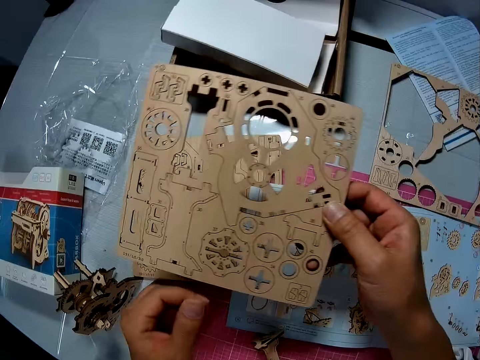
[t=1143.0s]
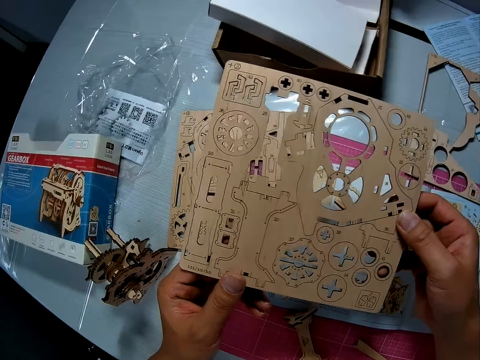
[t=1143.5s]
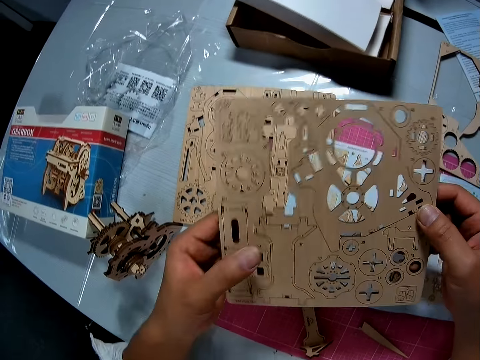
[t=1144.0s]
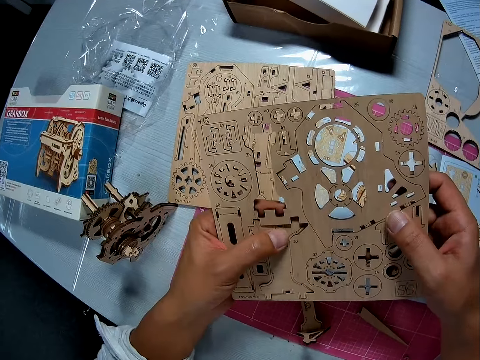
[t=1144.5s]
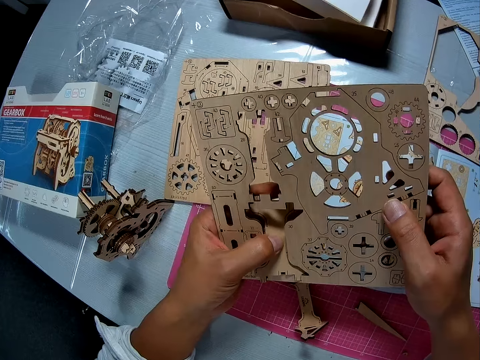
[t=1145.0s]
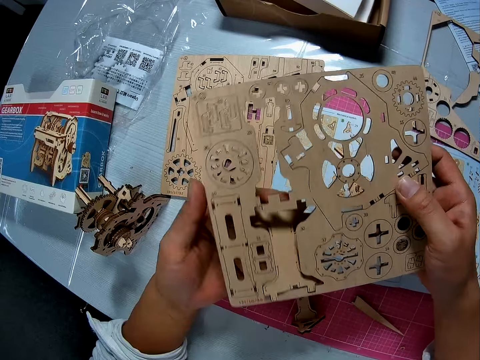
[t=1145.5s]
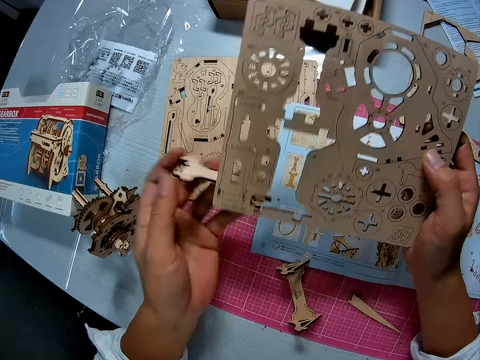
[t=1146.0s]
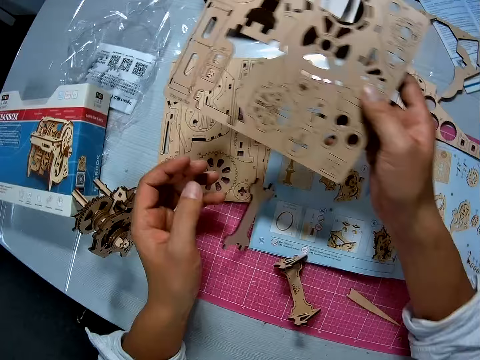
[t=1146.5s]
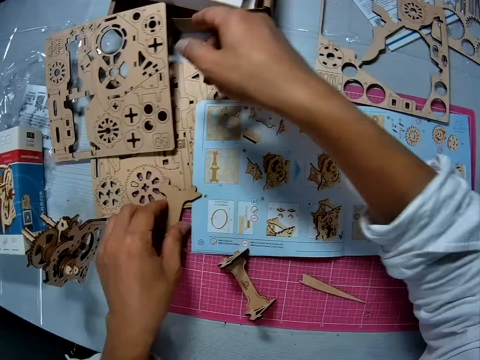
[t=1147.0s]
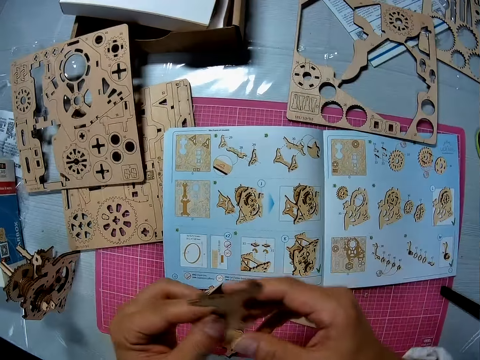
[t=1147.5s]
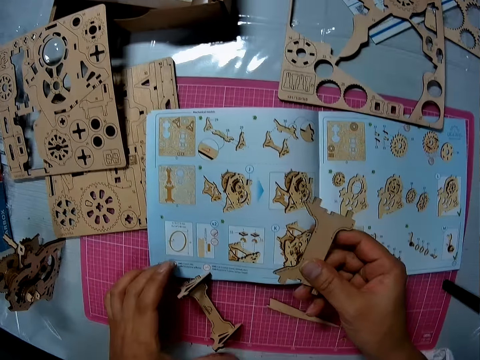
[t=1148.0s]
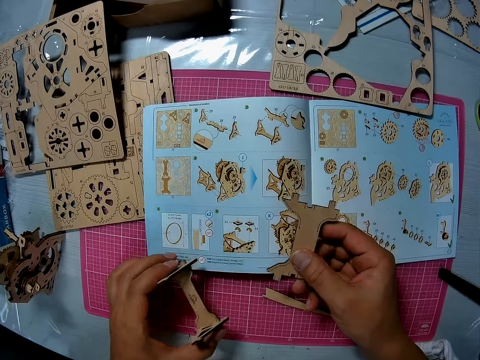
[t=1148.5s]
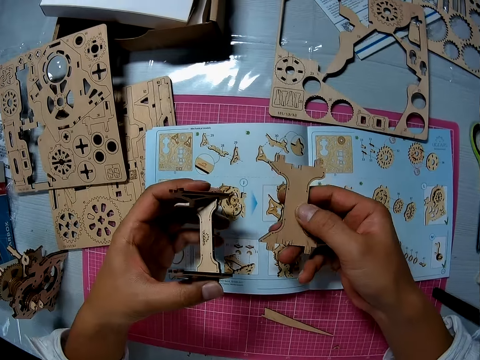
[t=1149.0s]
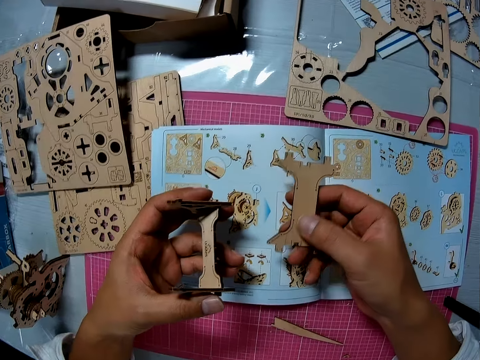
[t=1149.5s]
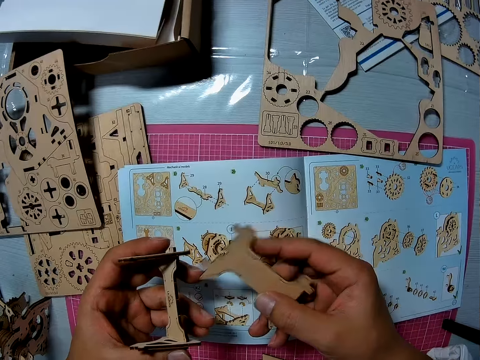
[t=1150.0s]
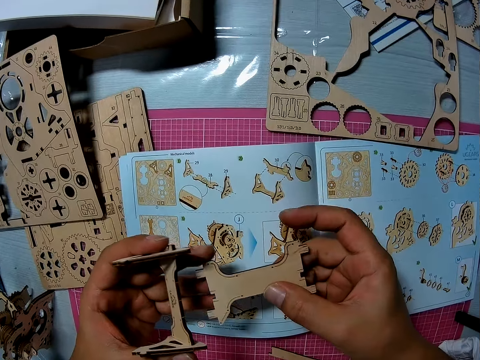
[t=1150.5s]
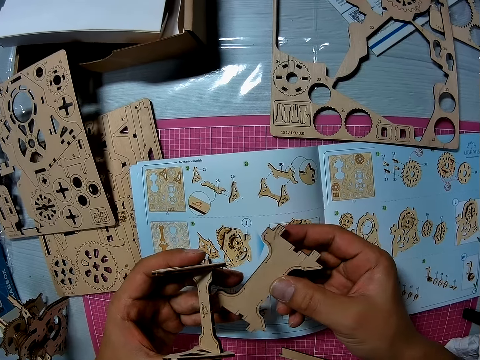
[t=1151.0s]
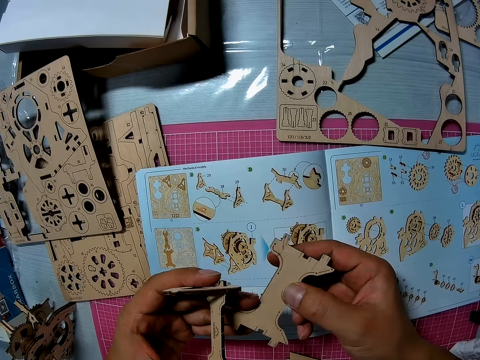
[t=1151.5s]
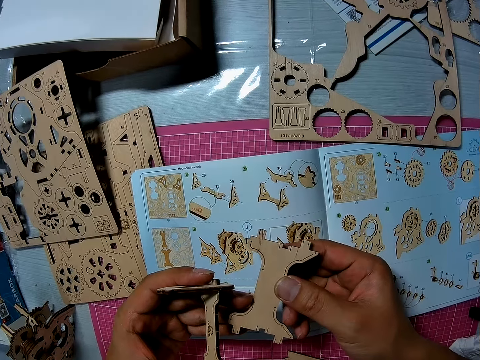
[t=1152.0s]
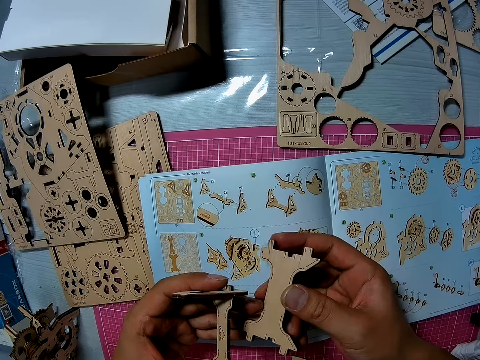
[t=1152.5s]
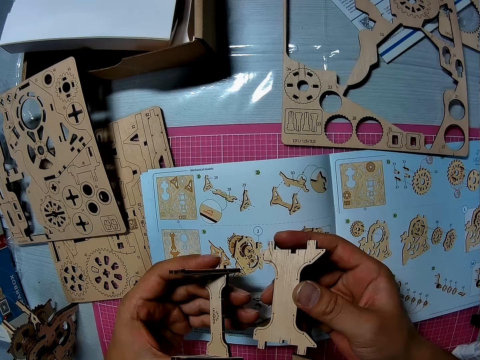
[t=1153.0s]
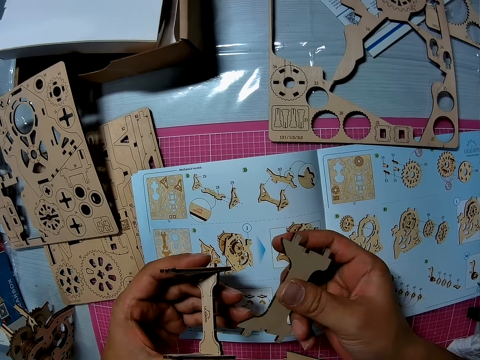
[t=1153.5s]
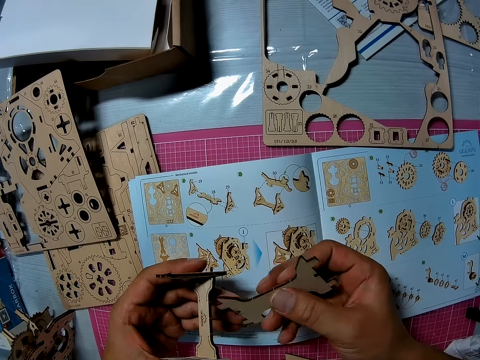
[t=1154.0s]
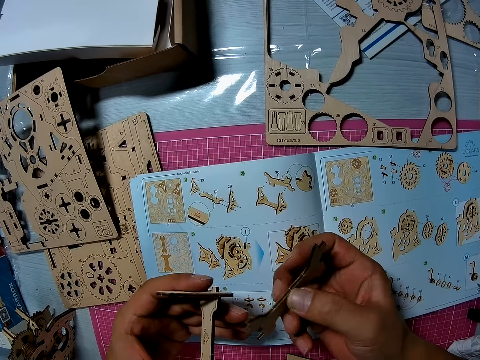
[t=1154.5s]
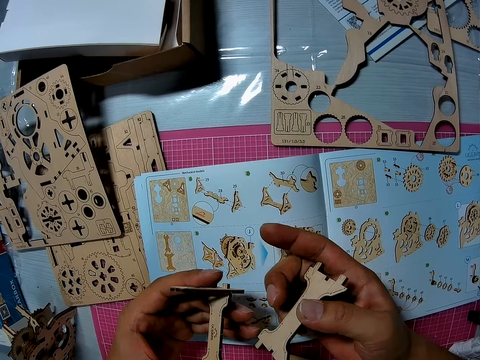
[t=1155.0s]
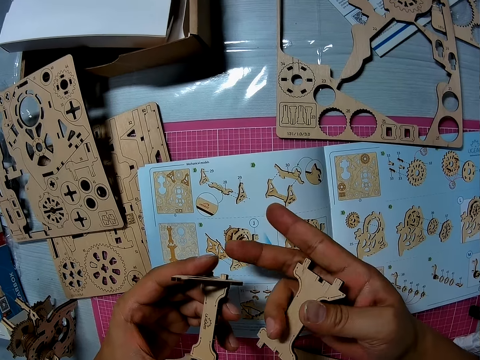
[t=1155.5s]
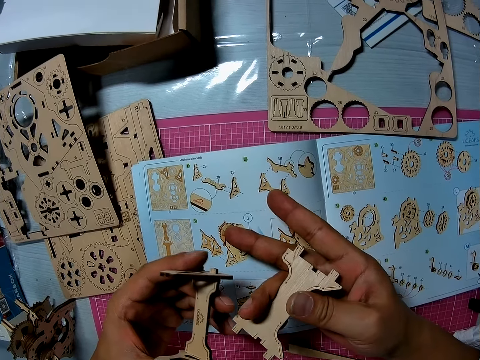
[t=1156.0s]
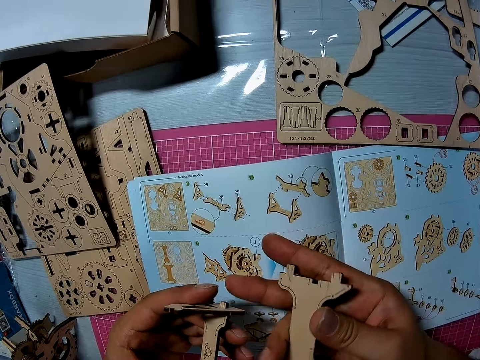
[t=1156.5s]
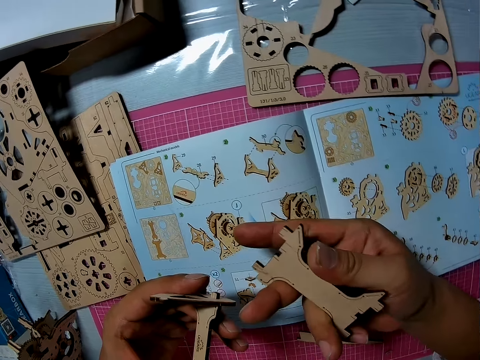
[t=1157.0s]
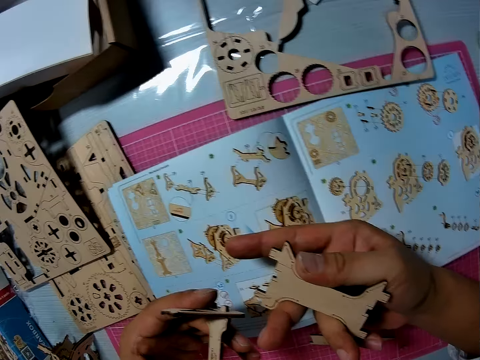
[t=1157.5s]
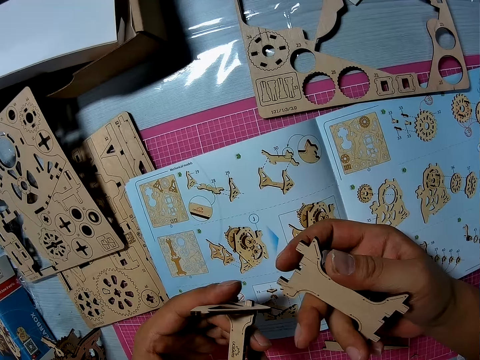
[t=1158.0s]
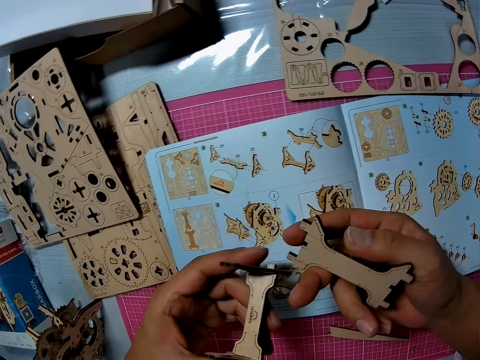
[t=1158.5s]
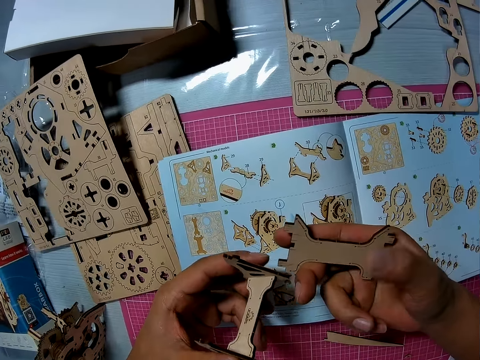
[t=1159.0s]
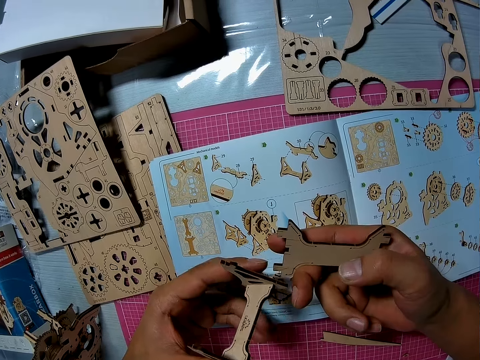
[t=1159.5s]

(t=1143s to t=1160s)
The camera wearer looks at the laser cut wood craft kit. He disconnects the model piece from the laser cut wood craft kit. He drops the model piece from the laser cut wood craft kit. He places the laser cut wood craft kit on top of the other laser cut wood craft kit. He picks the model piece from the cutting mat with his left hand. He holds the model piece with the right hand. He picks the model piece from the cutting mat. He turns the model piece. He looks at the model pieces.

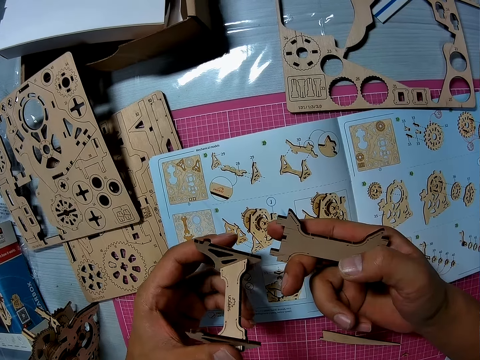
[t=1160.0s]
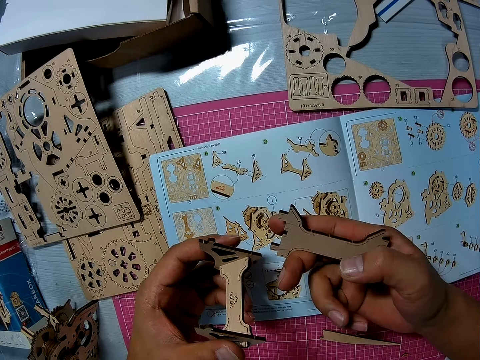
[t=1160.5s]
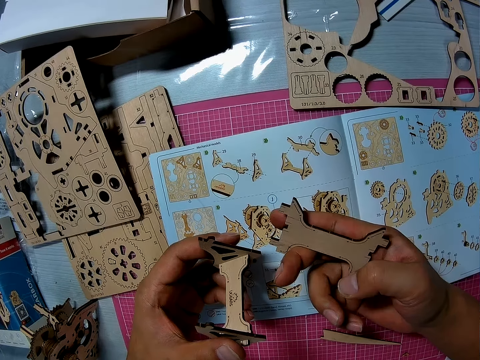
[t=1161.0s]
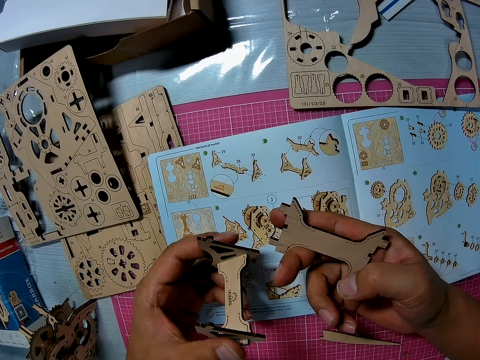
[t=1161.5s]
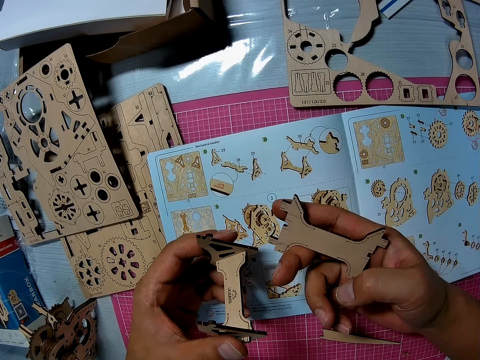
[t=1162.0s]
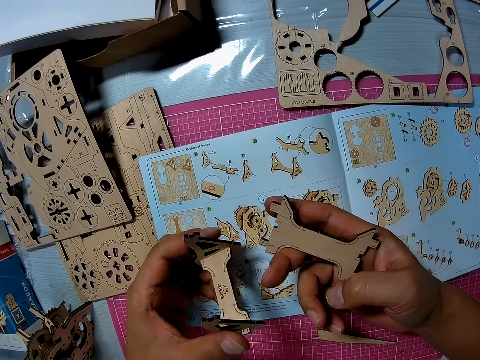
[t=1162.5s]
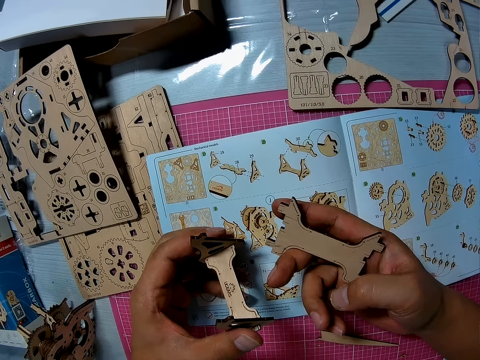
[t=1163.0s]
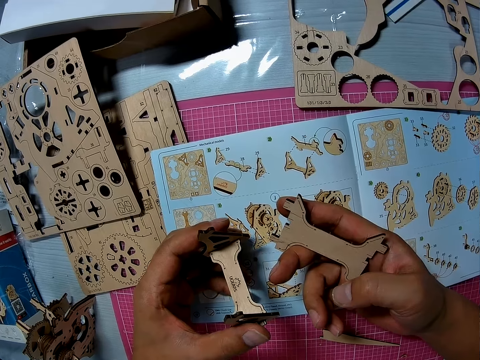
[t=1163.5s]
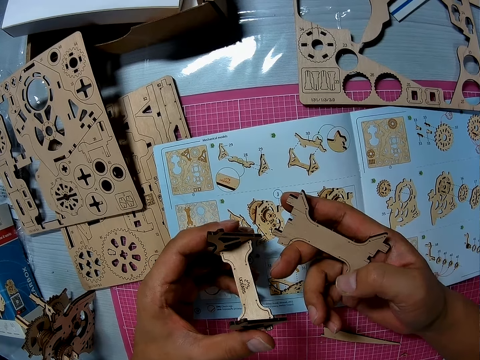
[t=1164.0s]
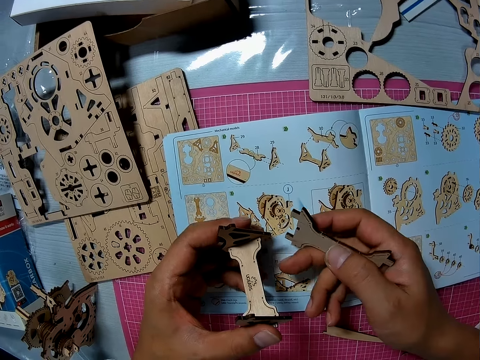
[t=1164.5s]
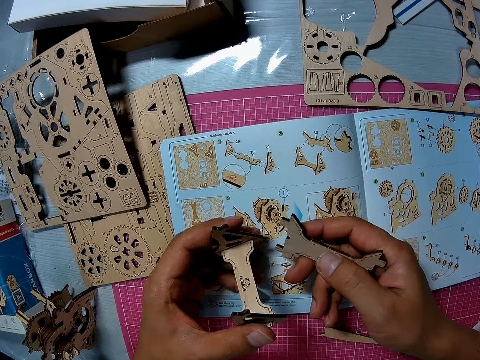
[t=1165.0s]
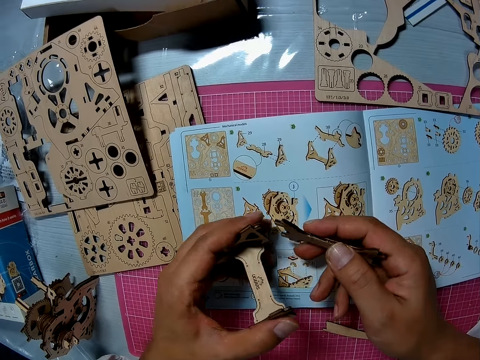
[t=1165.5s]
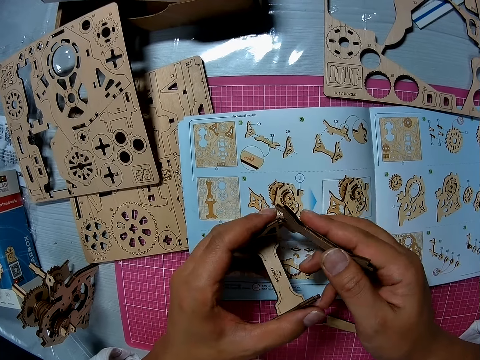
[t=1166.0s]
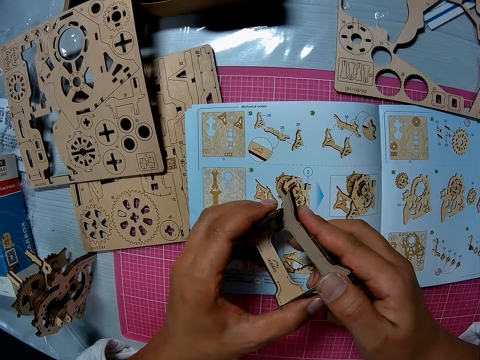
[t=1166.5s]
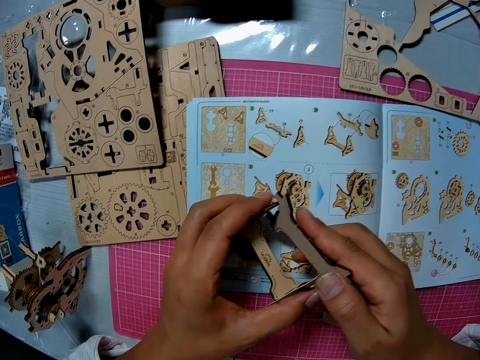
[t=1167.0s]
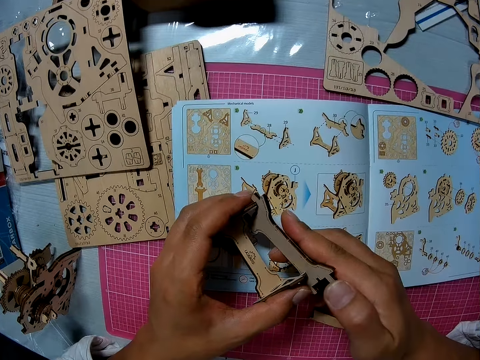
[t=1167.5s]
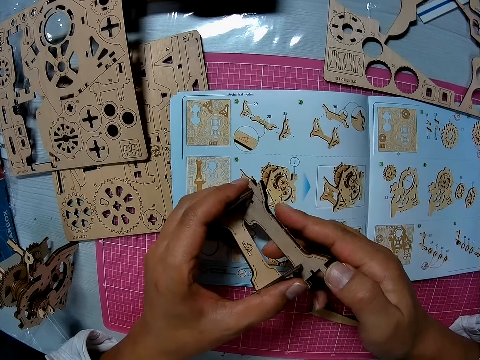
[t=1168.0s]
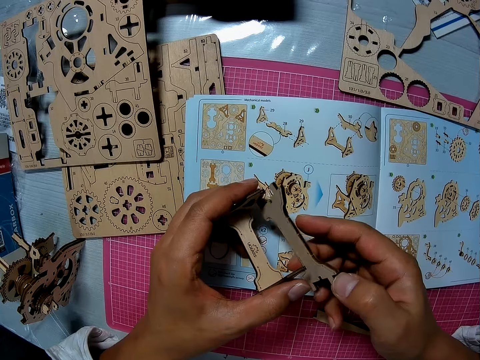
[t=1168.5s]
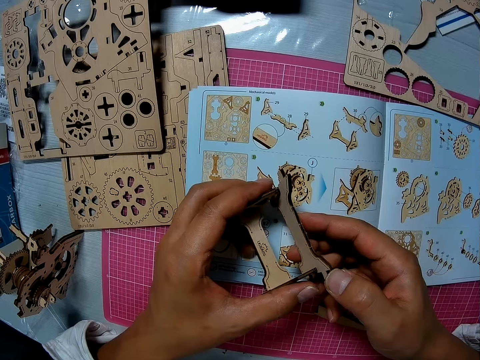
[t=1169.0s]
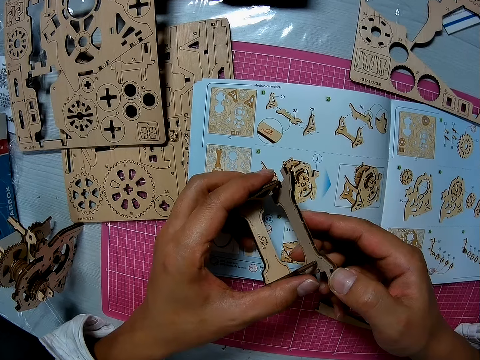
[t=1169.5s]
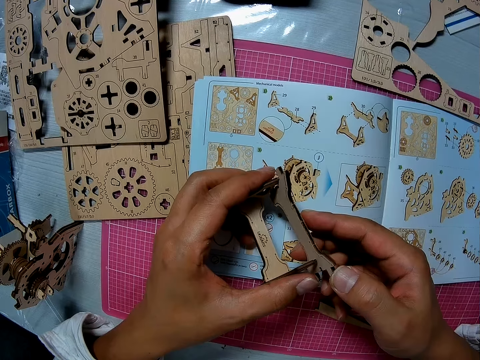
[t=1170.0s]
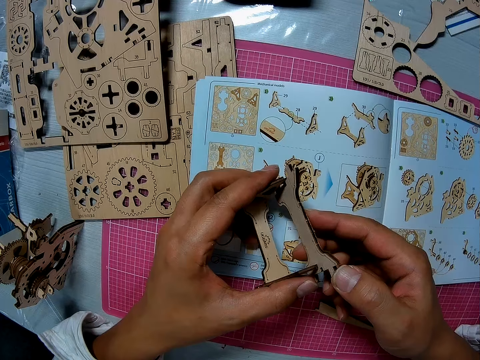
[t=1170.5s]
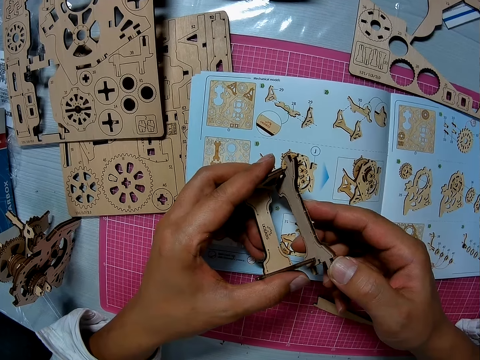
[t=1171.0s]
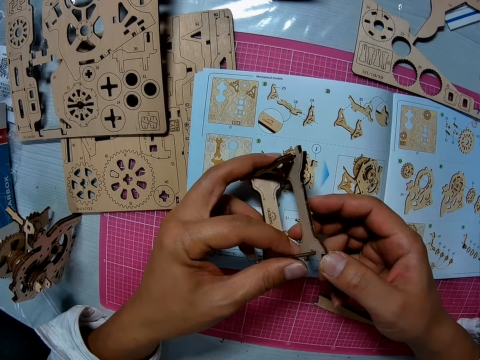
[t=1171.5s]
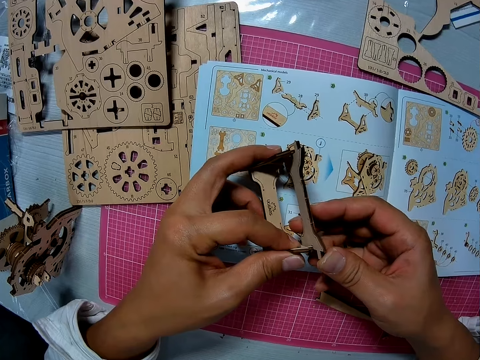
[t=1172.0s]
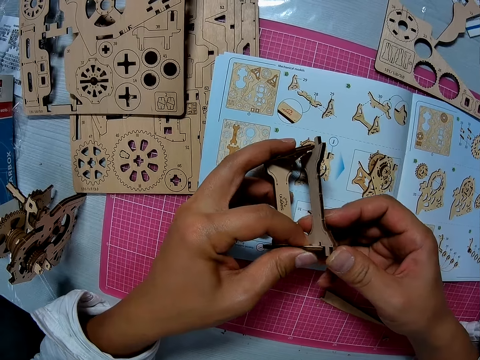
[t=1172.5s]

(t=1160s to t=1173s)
The camera wearer assembles the model pieces.
